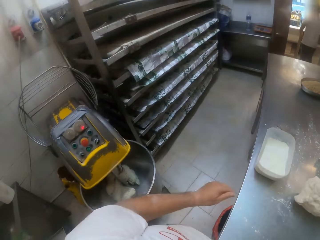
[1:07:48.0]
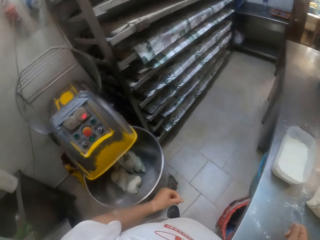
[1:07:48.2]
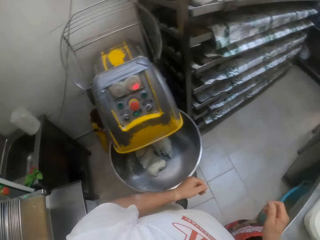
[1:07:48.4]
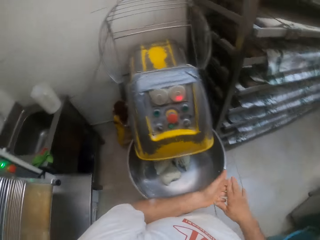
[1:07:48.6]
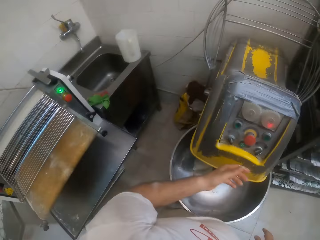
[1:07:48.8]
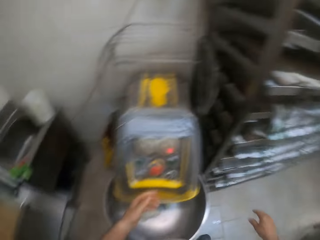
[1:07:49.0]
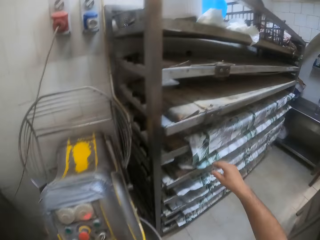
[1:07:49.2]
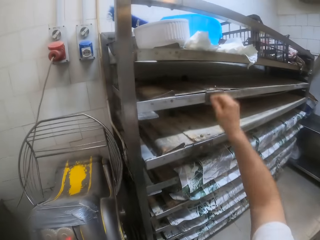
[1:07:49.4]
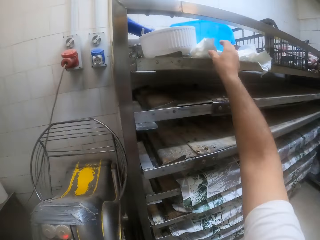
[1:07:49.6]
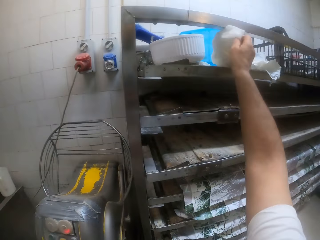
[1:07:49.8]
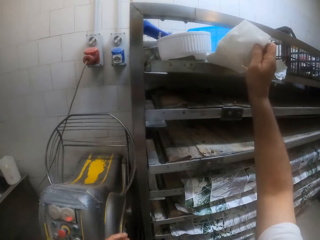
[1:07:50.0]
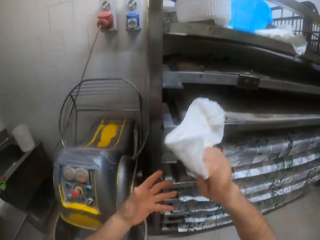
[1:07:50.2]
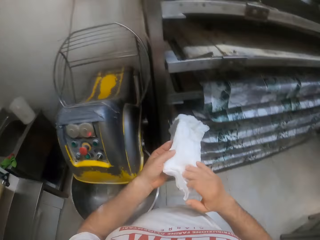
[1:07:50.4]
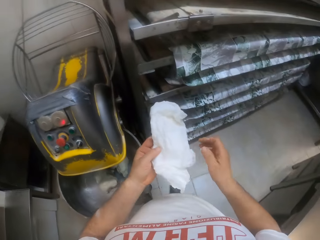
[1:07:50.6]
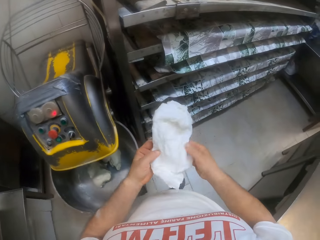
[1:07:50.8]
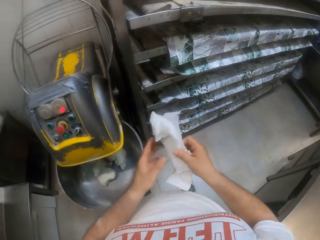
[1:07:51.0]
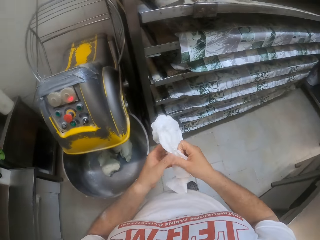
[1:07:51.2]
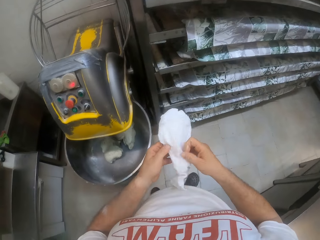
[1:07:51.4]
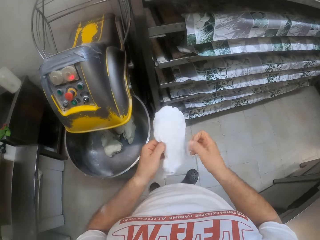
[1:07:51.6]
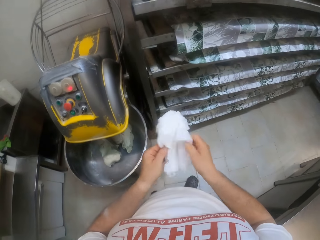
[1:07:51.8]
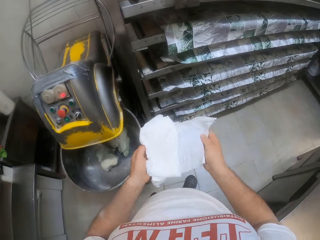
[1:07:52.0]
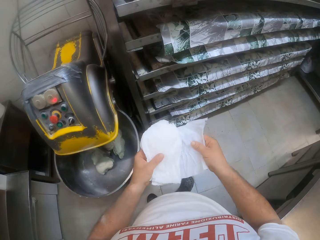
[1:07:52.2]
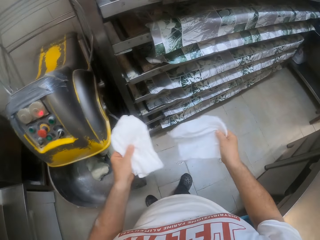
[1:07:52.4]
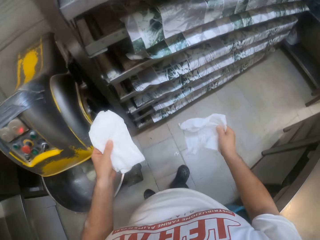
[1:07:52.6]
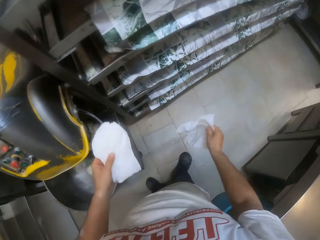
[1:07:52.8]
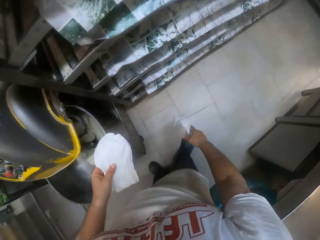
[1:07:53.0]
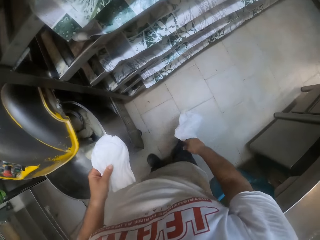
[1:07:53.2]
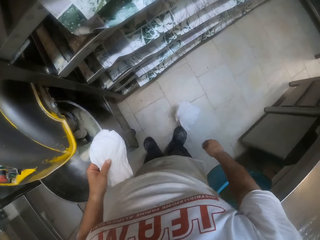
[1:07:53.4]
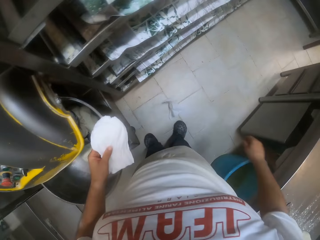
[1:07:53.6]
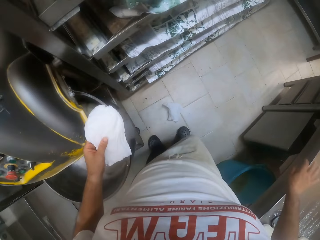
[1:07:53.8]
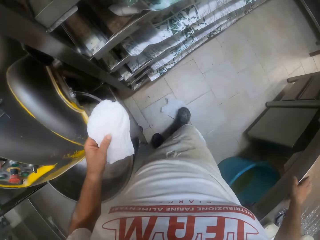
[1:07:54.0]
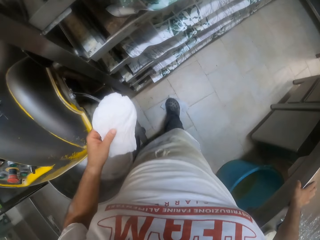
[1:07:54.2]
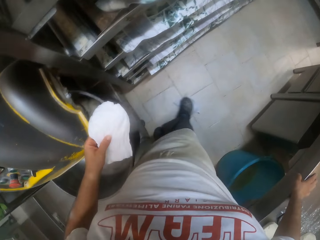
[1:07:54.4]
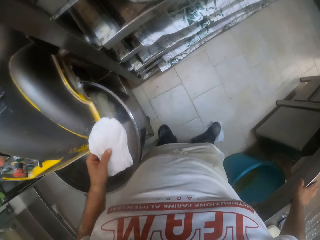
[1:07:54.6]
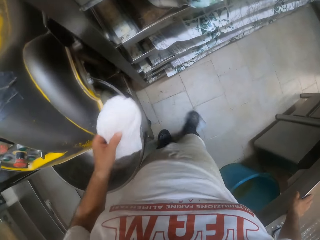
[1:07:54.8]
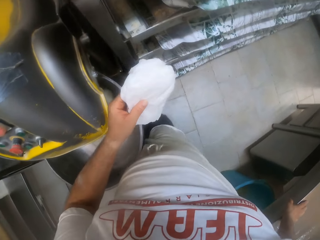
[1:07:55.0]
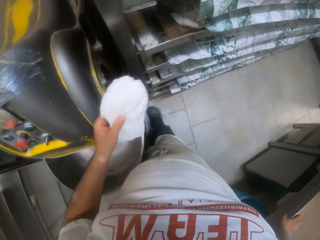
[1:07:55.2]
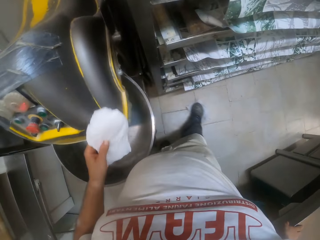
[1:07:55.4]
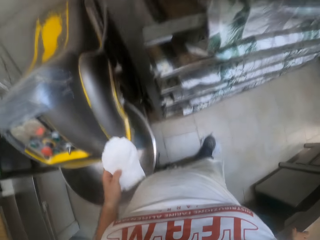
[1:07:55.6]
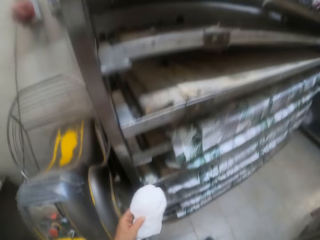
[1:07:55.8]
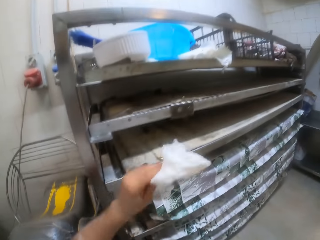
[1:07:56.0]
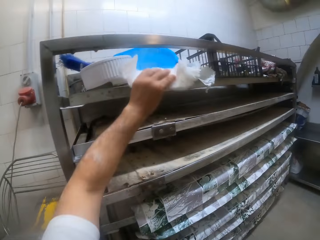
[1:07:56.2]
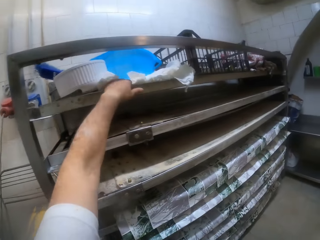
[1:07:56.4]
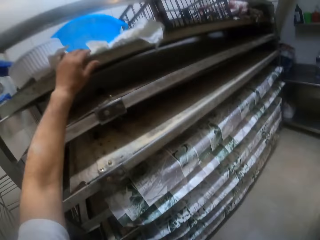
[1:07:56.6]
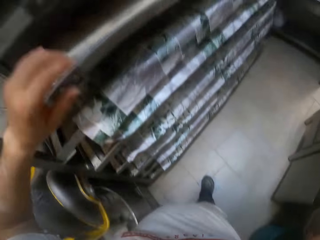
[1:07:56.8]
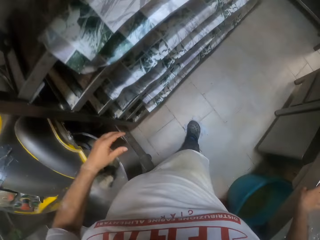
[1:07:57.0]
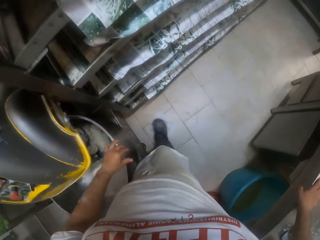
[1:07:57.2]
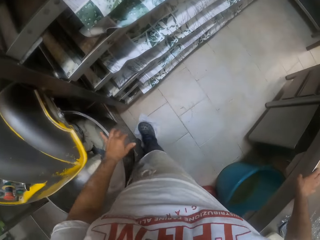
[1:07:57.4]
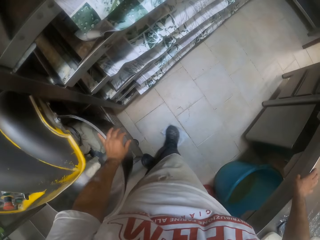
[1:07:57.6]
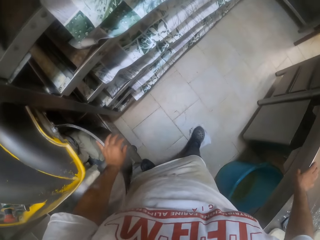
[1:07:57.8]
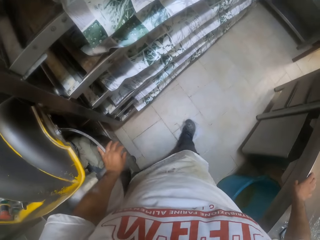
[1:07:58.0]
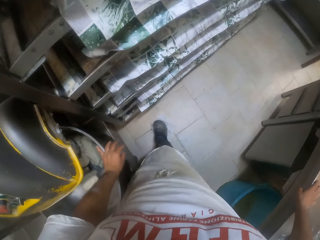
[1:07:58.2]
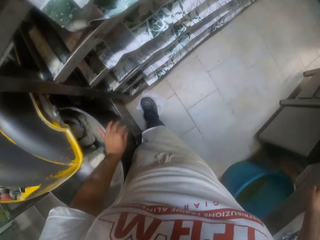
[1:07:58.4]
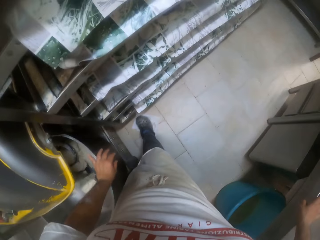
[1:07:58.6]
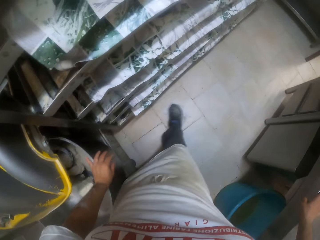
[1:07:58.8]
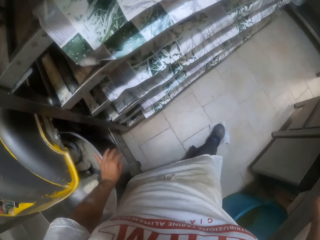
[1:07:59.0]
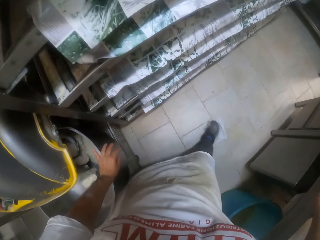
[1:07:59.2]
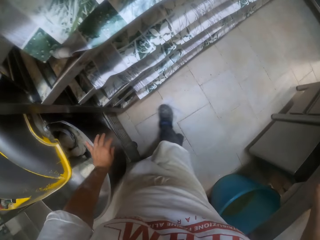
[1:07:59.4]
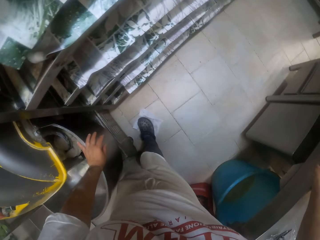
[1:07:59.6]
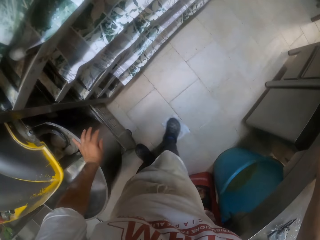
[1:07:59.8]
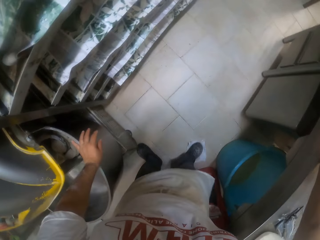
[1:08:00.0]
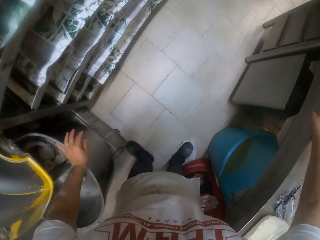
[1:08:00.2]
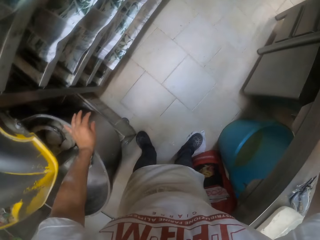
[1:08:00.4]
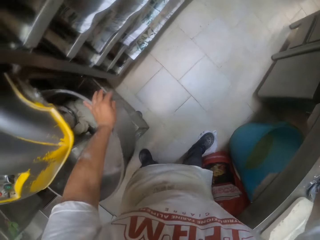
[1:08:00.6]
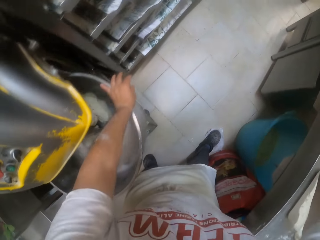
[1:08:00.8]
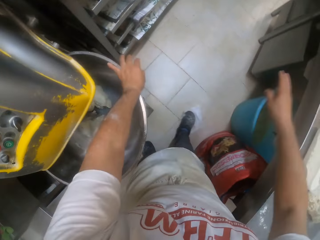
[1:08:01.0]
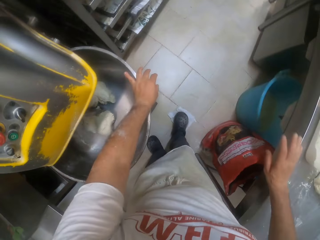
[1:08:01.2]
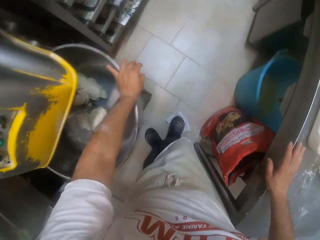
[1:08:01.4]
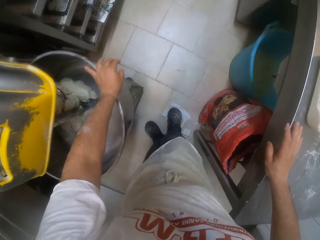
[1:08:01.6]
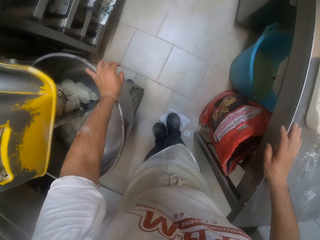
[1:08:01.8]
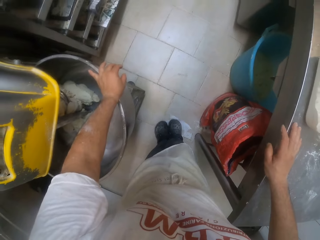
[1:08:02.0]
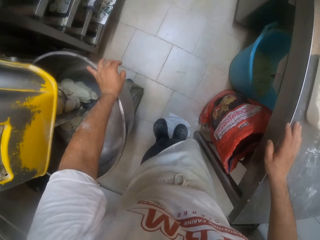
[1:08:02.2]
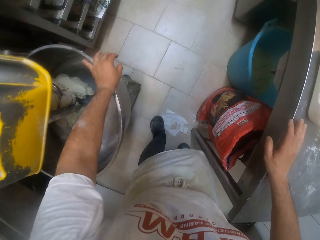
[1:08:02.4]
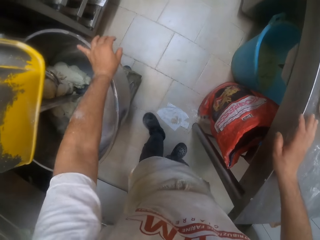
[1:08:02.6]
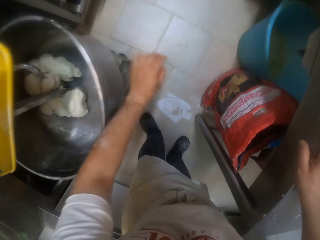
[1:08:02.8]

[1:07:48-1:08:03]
The camera wearer throws the dough in his hands onto the table. He wipes his hands together. He grabs the tissues on a rack with his right hand. He separates the tissues with his right hand. He throws the tissue in his right hand on the floor. He holds the table with his right hand. He places his right foot on the tissue on the floor. He wipes the floor with the tissue under his right foot. He drops the tissues in his left hand on the rack. He wipes the floor with the tissue under his right foot. He rests his left hand on the dough mixer. He wipes the floor with the tissue under his right foot. He holds the table with his right hand.

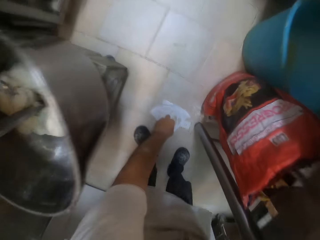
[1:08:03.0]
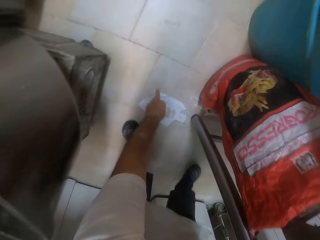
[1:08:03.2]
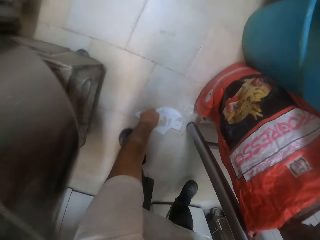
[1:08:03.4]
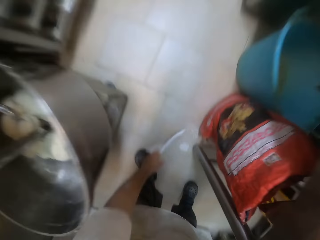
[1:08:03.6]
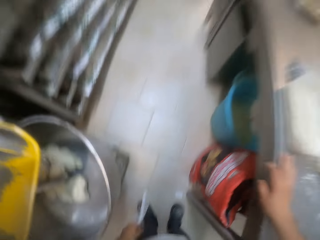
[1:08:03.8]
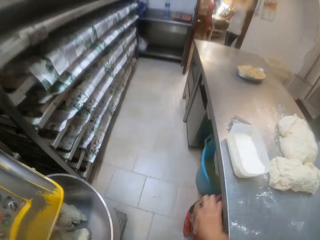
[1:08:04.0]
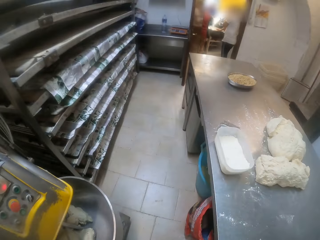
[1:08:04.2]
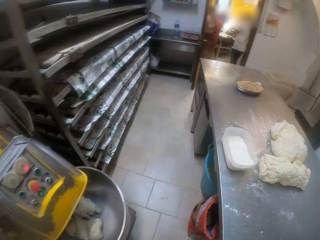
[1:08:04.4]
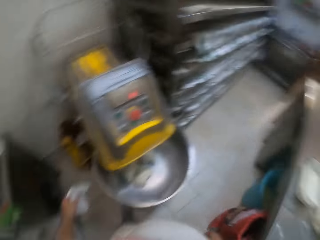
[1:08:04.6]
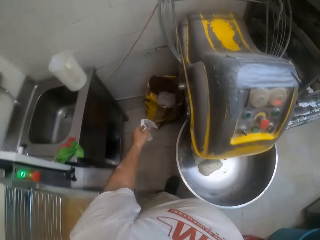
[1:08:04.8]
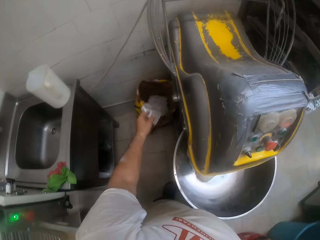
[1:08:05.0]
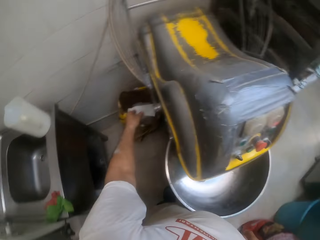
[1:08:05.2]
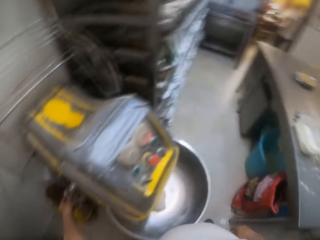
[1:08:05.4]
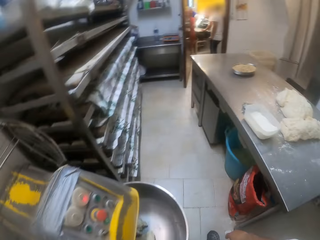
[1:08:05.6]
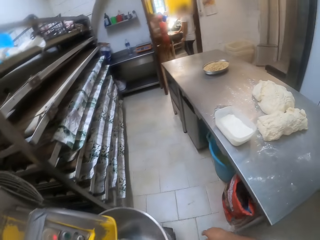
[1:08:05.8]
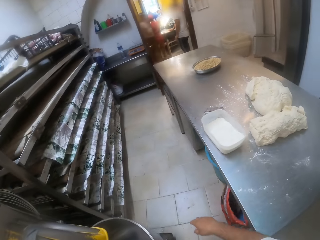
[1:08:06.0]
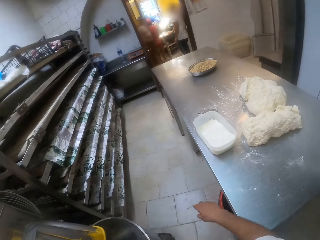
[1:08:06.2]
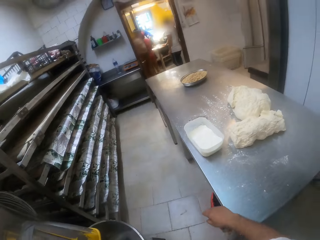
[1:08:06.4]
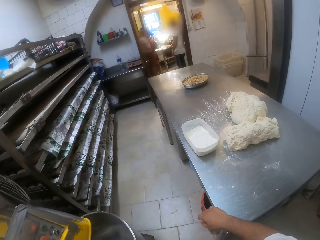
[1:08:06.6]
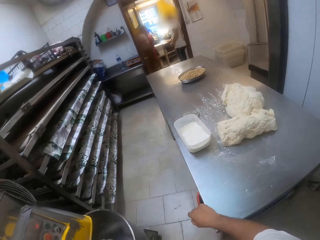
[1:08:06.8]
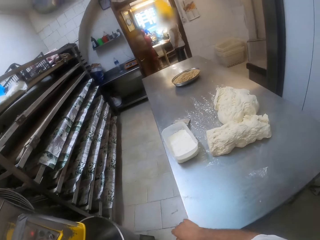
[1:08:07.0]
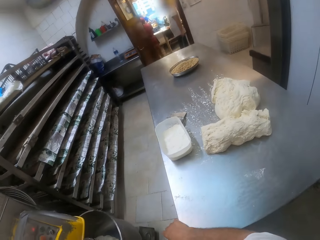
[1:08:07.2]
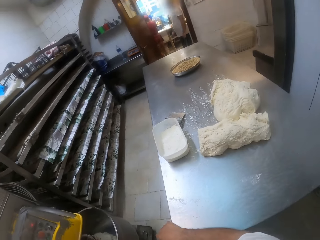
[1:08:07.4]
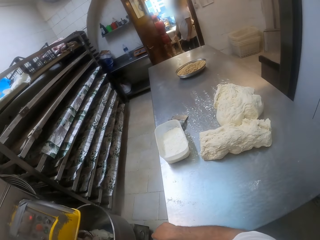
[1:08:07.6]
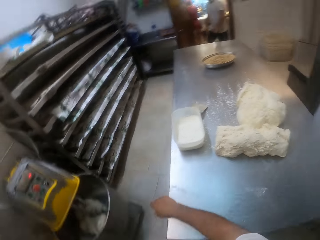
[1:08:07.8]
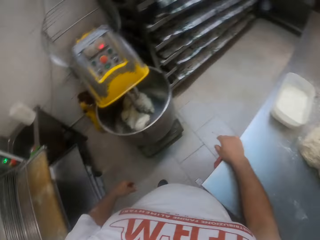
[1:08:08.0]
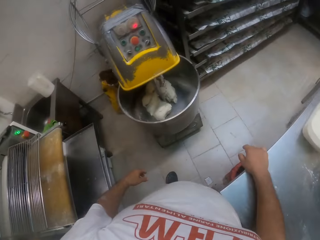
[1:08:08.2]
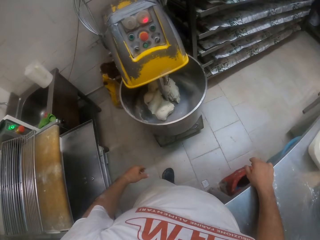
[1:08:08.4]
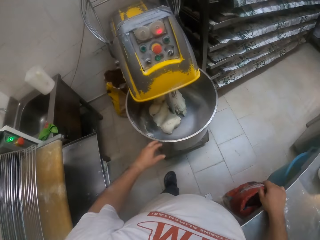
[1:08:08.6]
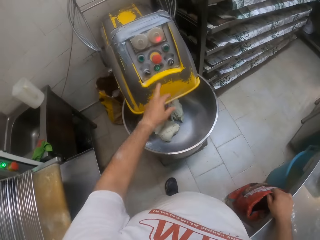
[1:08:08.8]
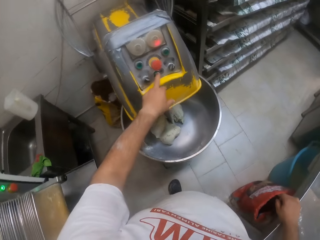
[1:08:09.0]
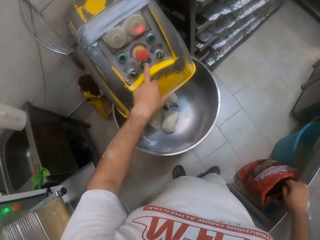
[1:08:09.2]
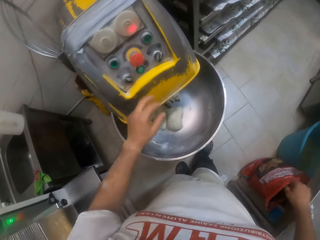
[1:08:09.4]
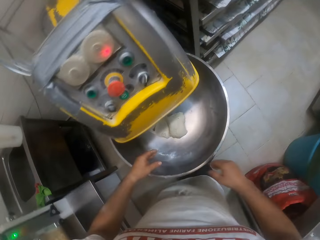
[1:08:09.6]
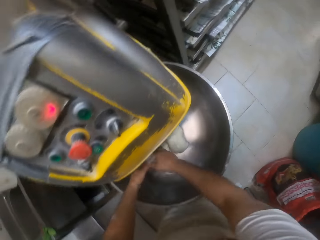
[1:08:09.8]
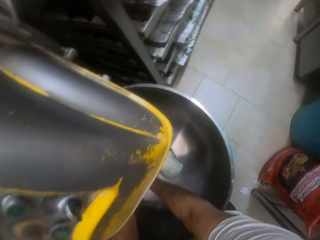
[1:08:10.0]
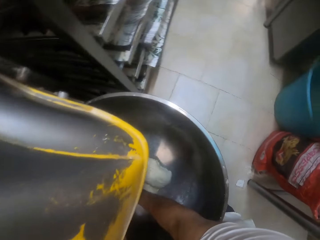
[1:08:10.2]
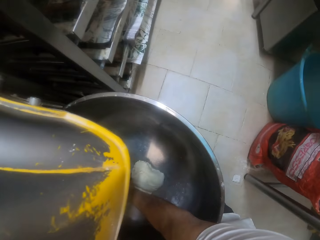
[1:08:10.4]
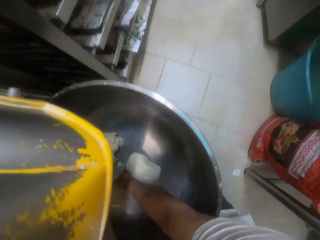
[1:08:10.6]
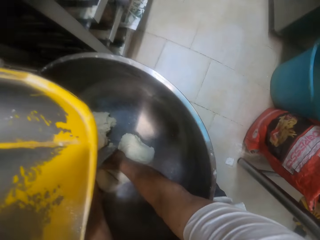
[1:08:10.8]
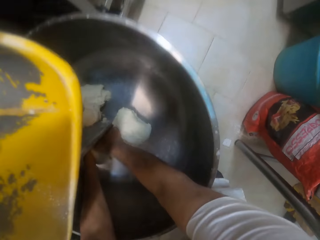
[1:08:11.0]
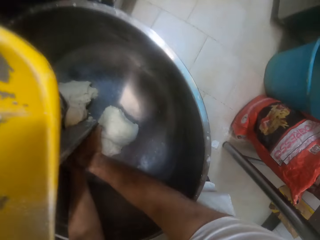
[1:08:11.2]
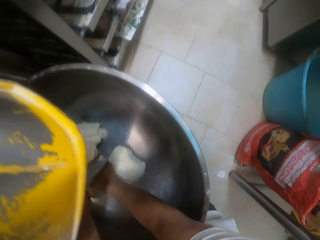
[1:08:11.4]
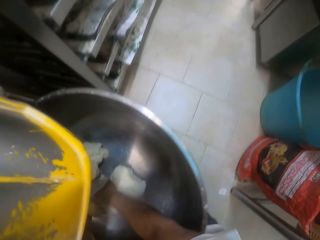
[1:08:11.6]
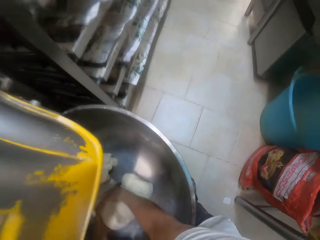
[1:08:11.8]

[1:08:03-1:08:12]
The camera wearer picks the tissue on the floor with his left hand. He throws the tissue in his left hand into a trashcan. He rests his right hand on the table. He presses a green button on the dough mixer with his left hand. He dips his hands into the dough mixer.
